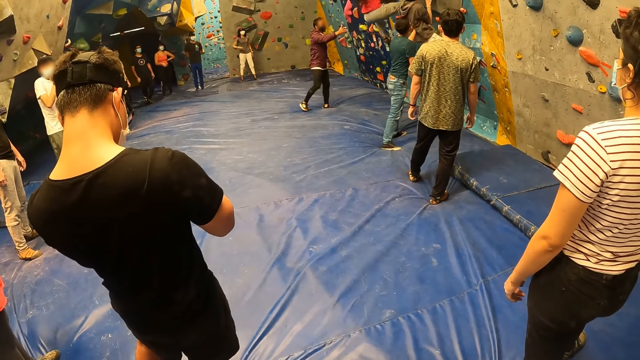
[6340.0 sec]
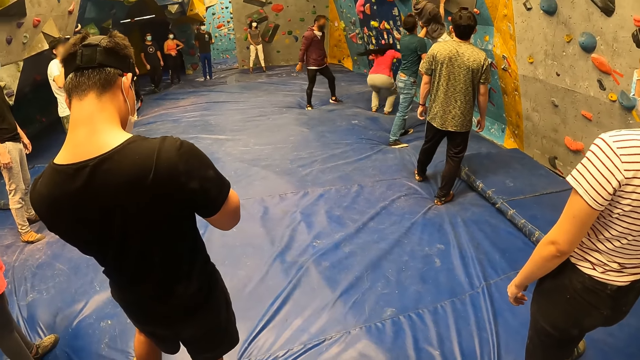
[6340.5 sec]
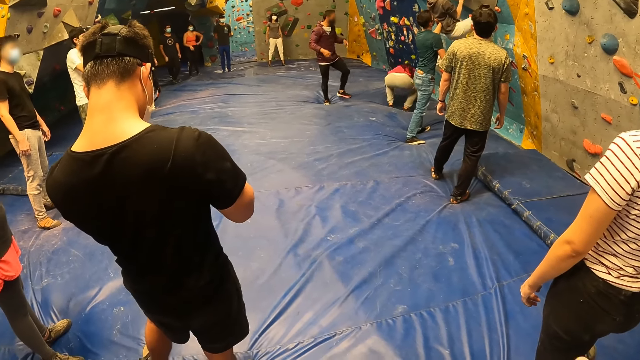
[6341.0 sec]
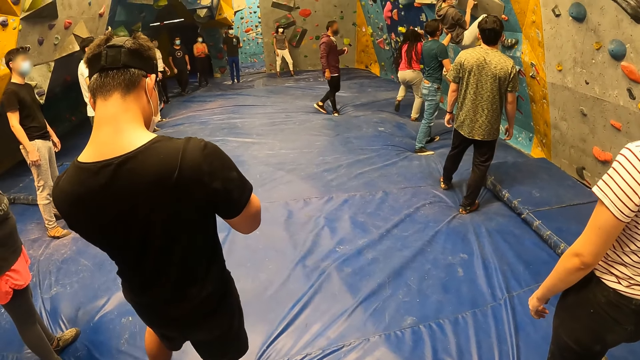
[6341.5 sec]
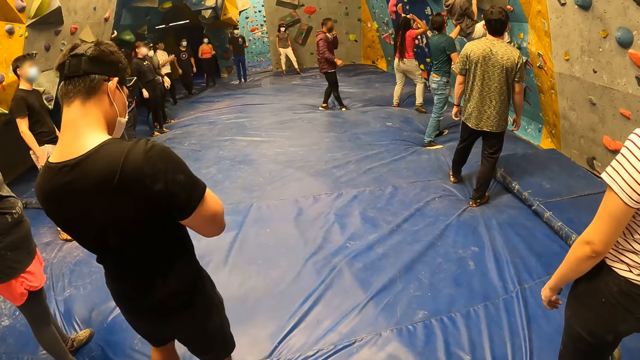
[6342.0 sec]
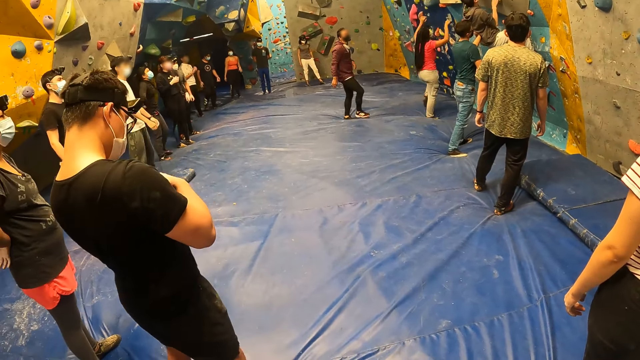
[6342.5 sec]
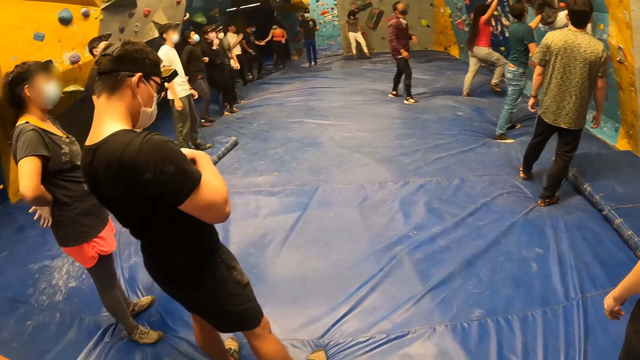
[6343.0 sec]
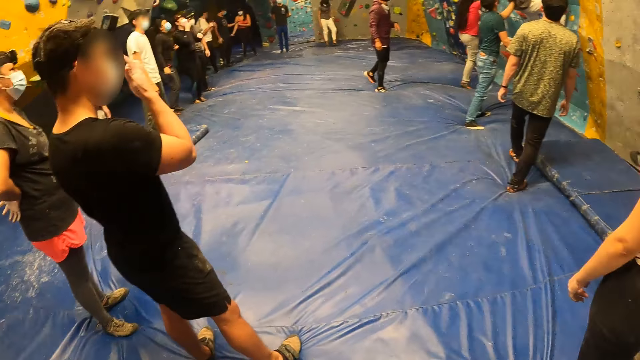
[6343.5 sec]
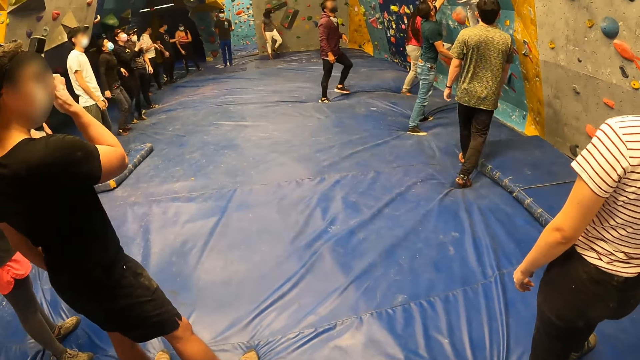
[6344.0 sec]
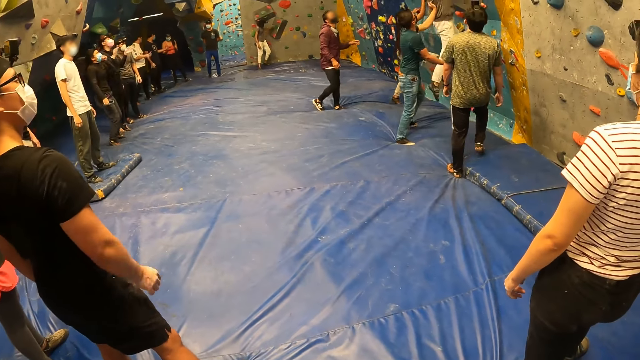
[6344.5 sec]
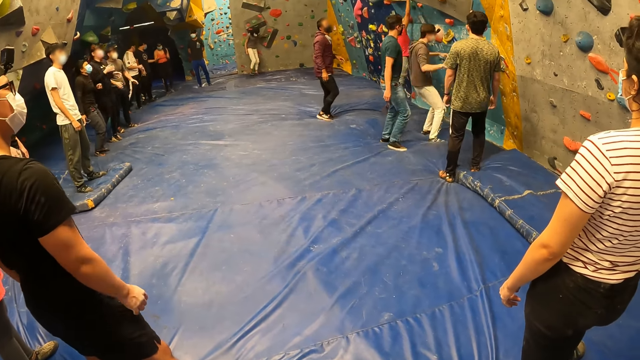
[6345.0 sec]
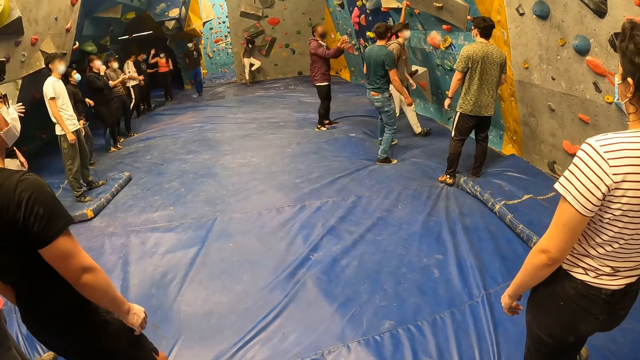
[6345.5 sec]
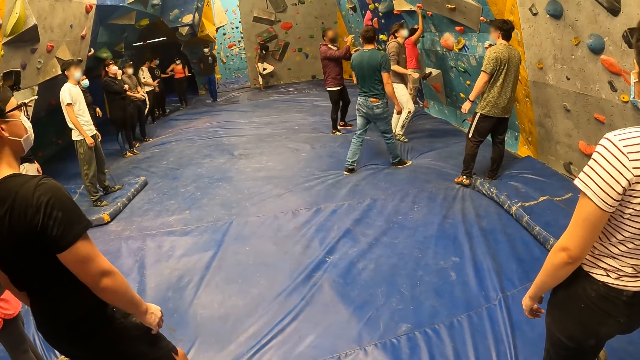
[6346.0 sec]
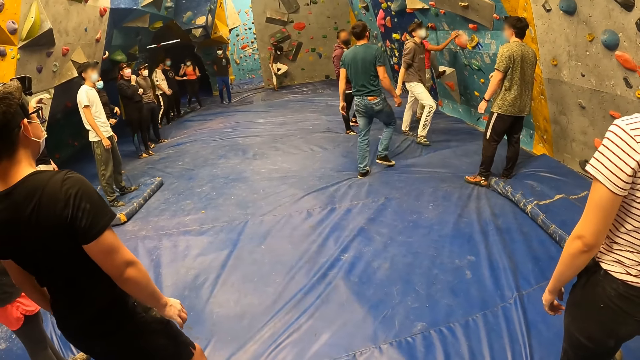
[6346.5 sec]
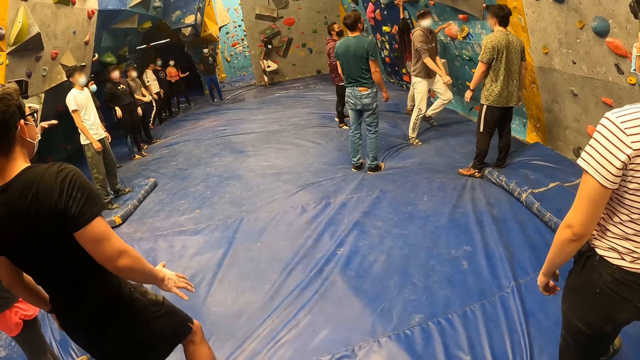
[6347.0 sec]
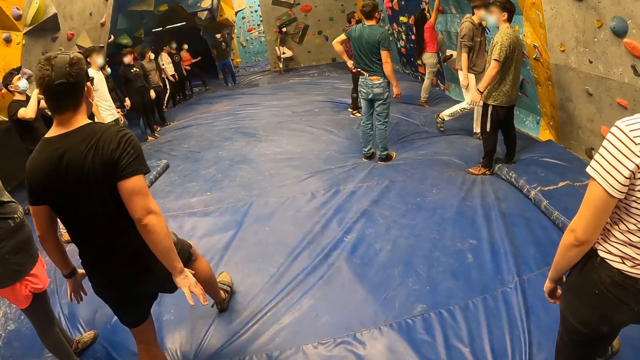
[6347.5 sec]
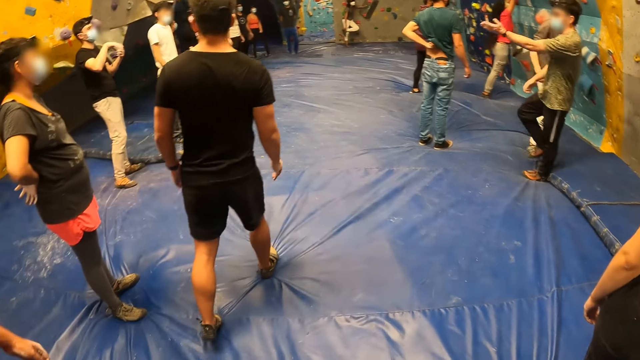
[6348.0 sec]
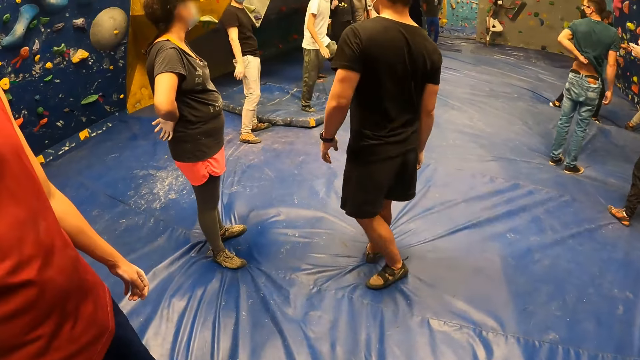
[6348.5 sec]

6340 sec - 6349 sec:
The camera wearer looks around the climbing area.

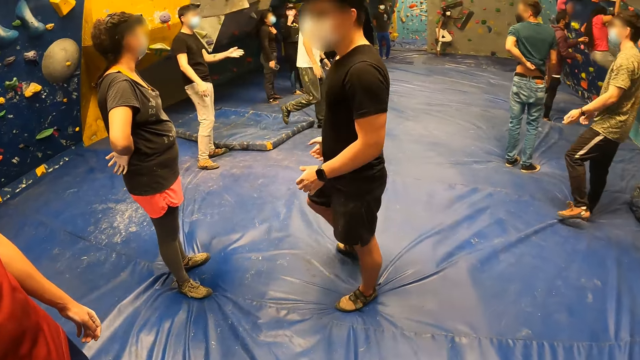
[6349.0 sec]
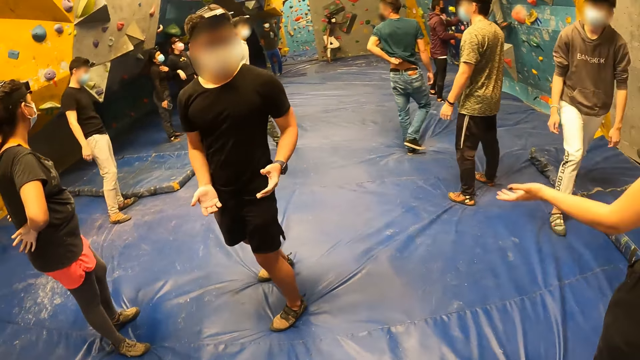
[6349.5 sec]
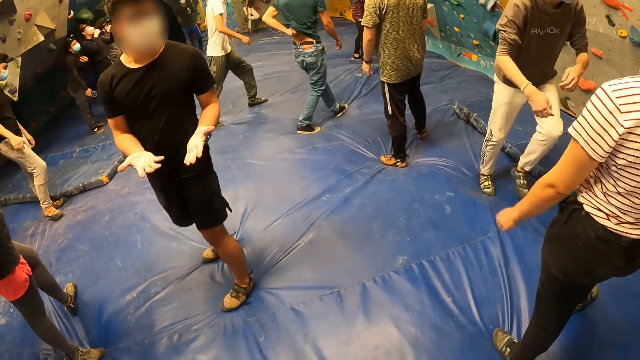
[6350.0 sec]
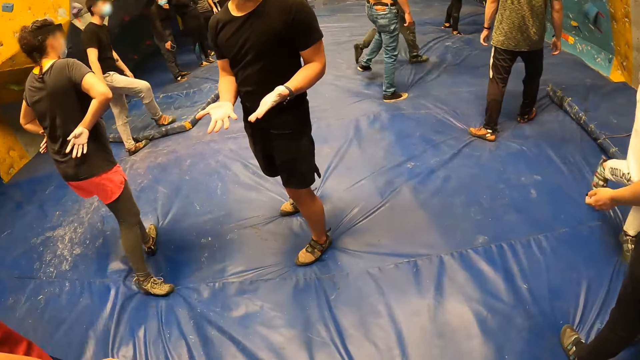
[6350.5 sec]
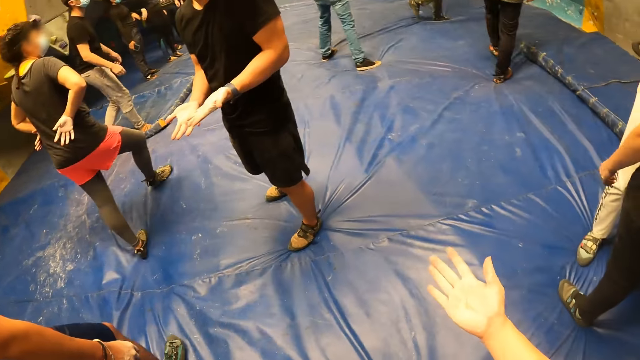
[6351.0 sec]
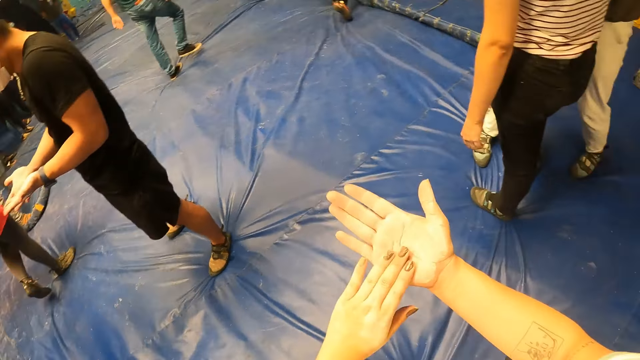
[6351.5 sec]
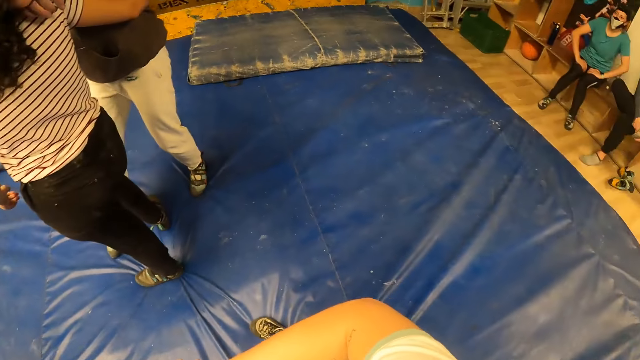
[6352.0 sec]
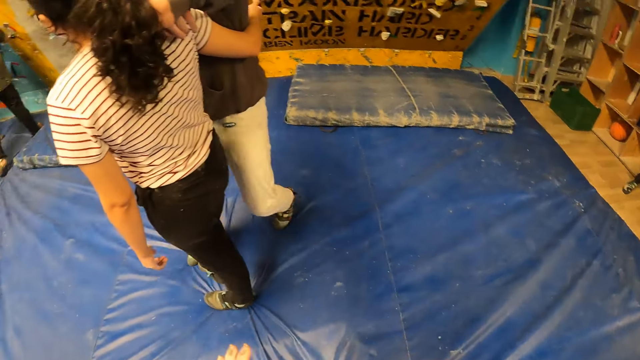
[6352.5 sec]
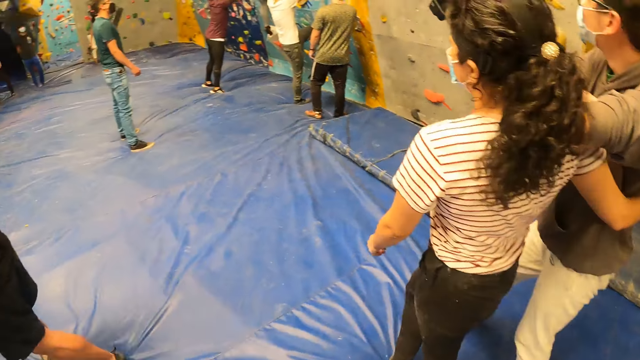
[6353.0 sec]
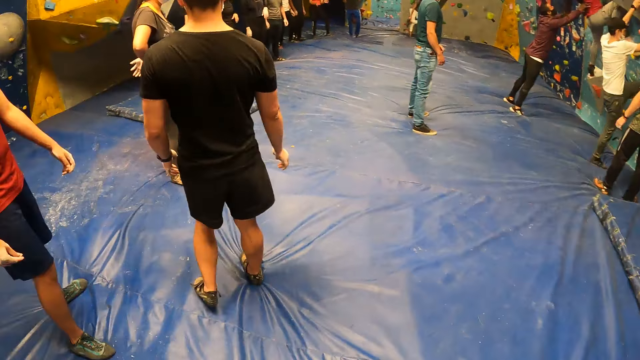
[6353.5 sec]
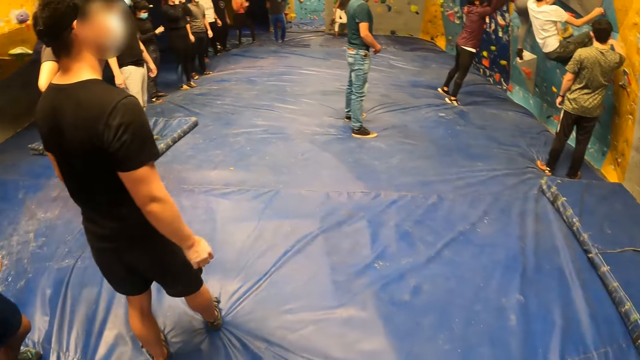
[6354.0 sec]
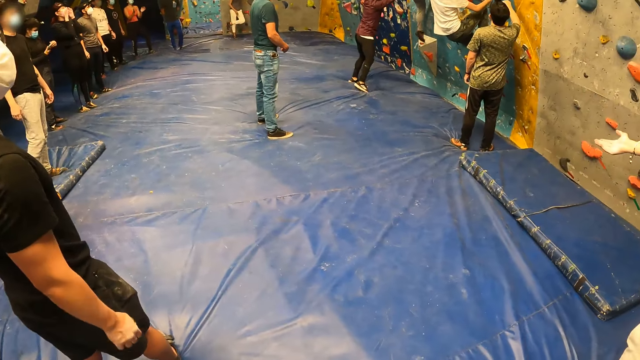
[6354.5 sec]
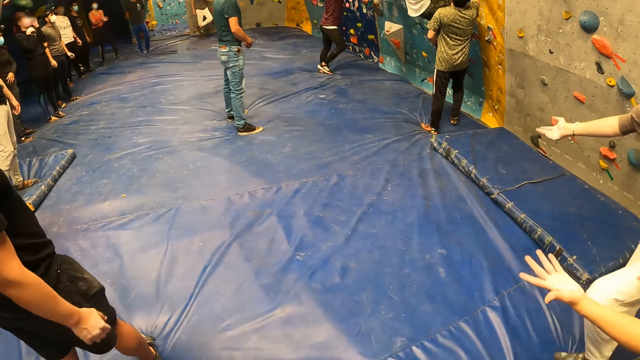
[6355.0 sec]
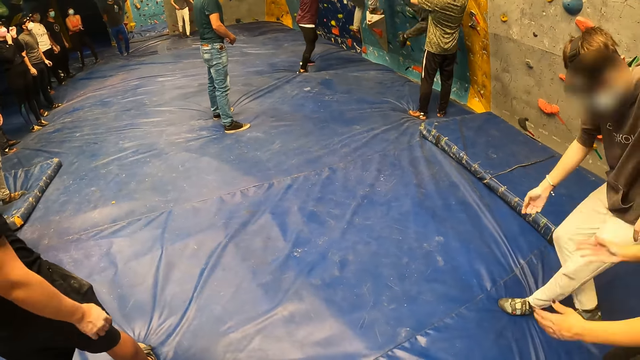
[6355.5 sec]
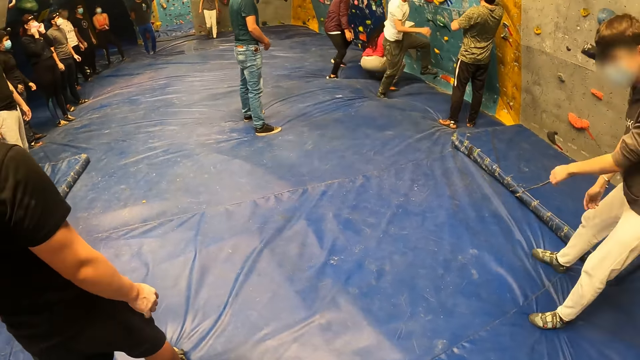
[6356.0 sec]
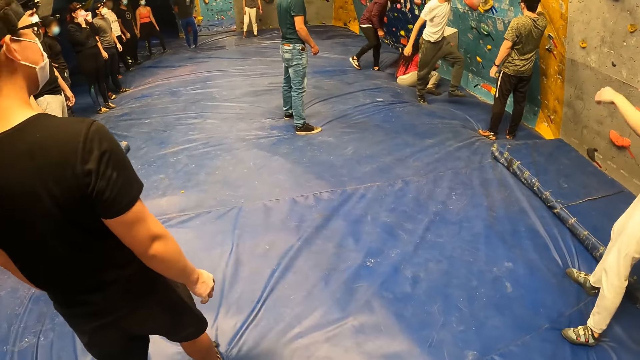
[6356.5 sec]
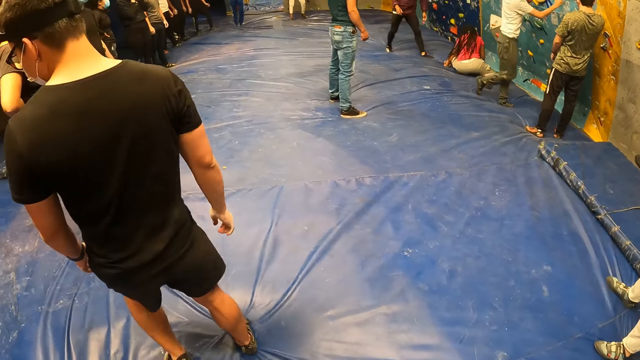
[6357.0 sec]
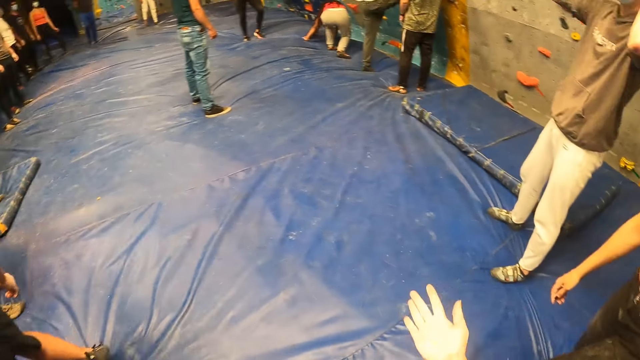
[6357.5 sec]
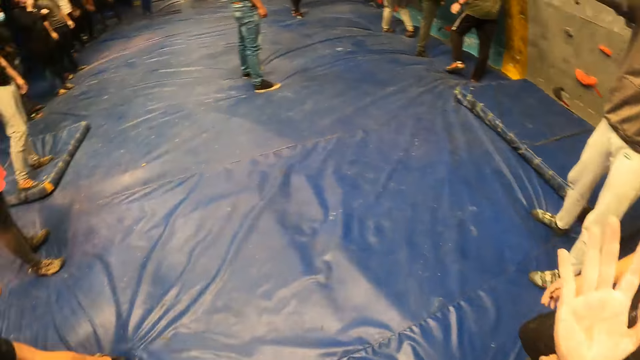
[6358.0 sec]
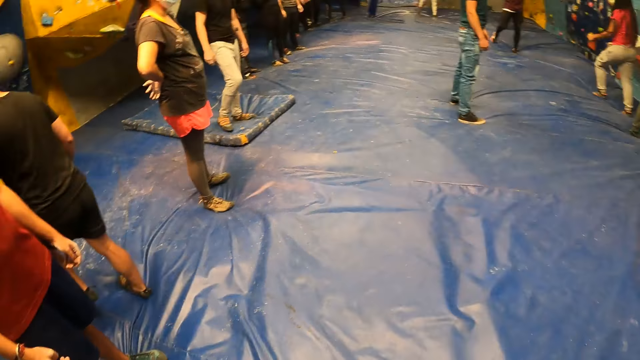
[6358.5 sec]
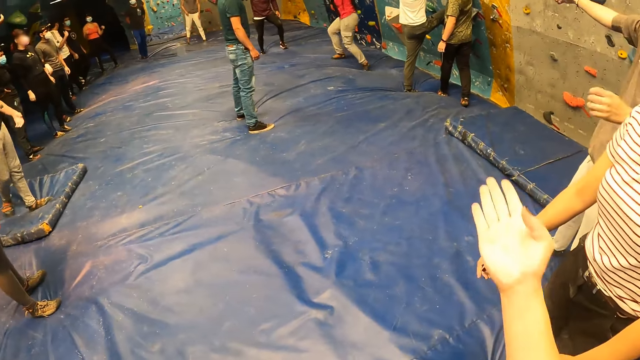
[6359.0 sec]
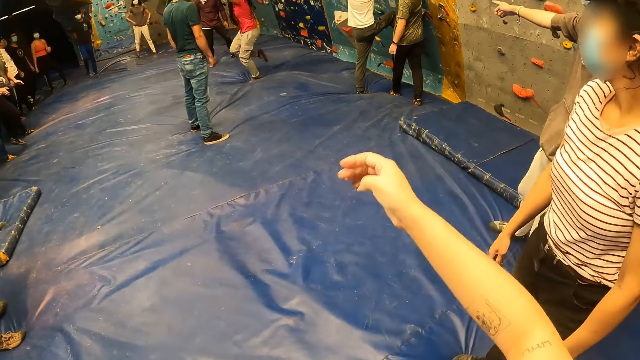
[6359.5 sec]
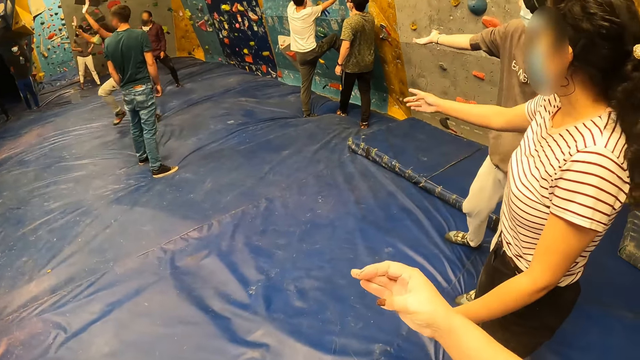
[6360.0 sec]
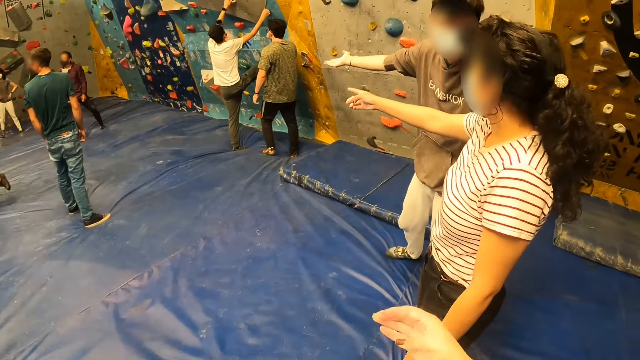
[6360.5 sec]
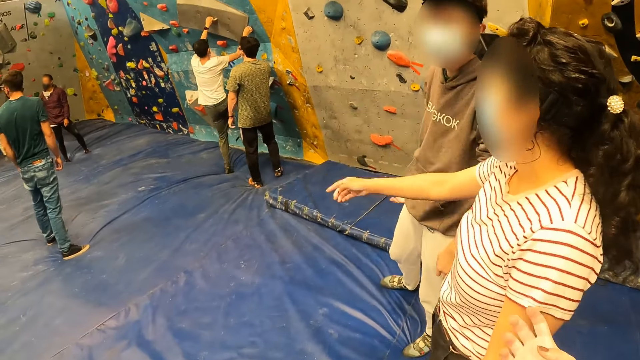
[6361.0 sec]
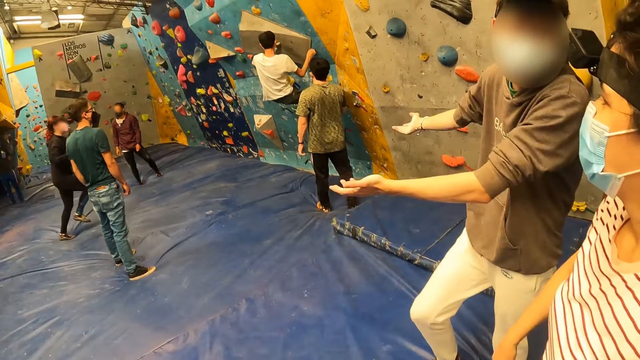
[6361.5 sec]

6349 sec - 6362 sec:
The camera wearer rubs her left palm on her right palm. She looks around the climbing area. She interacts with a woman. She looks at her hand. She interacts with a man. She stretches her hand.
